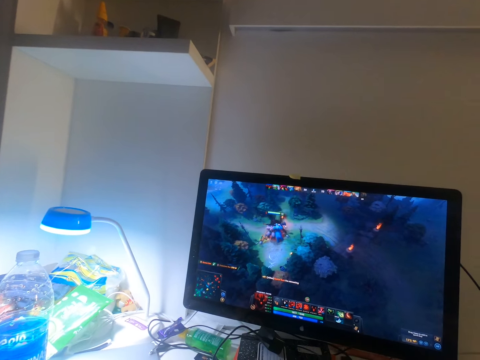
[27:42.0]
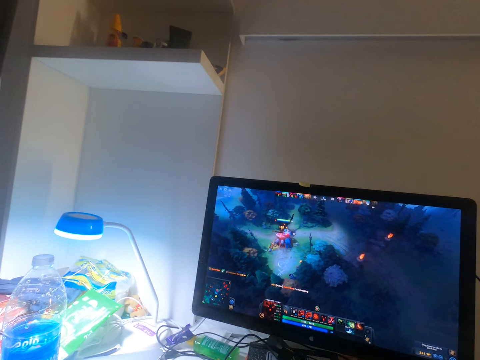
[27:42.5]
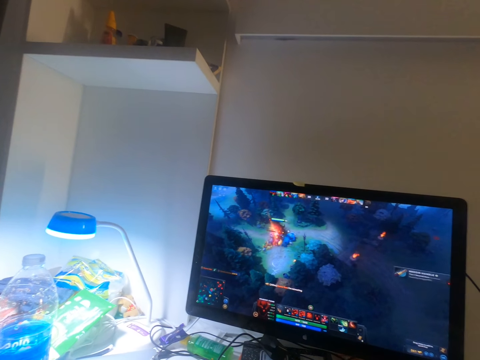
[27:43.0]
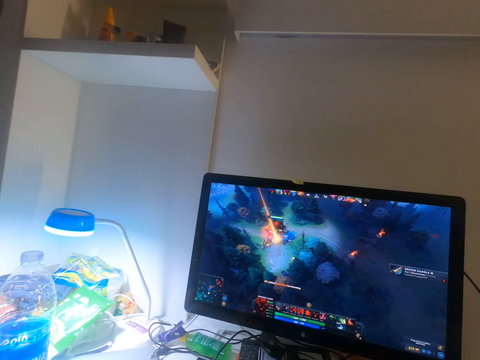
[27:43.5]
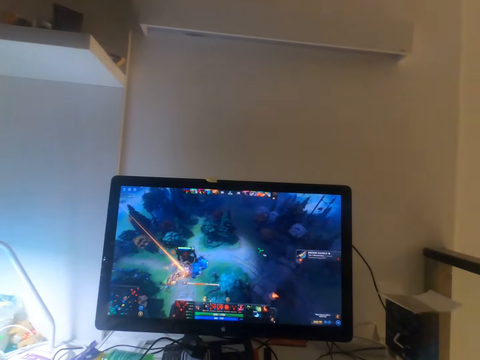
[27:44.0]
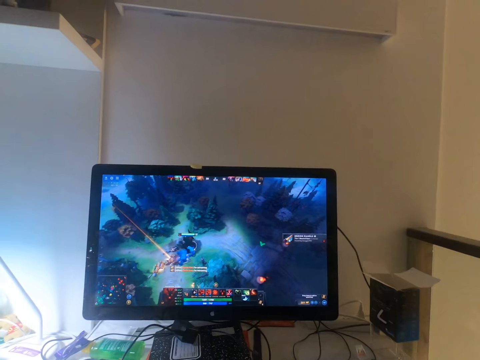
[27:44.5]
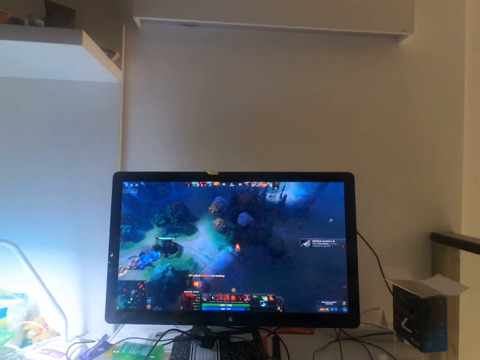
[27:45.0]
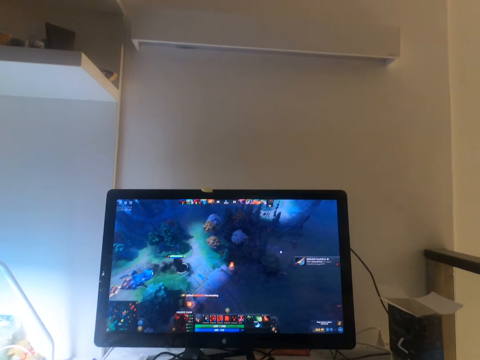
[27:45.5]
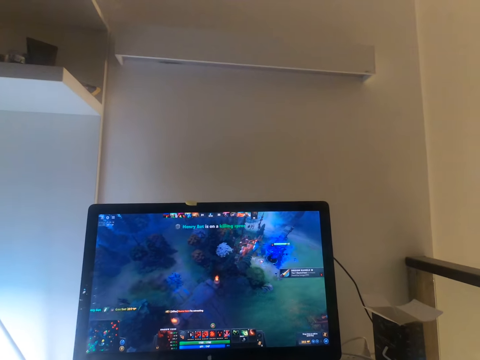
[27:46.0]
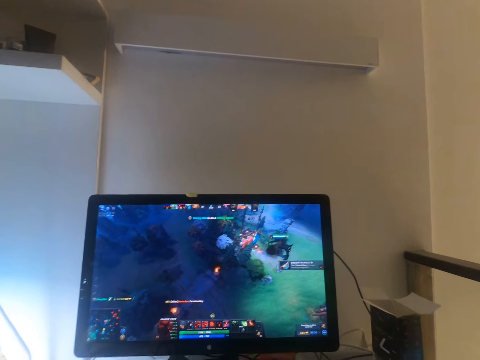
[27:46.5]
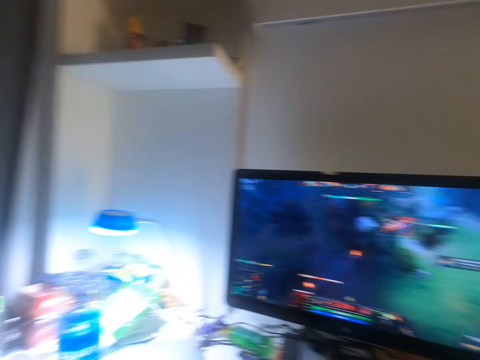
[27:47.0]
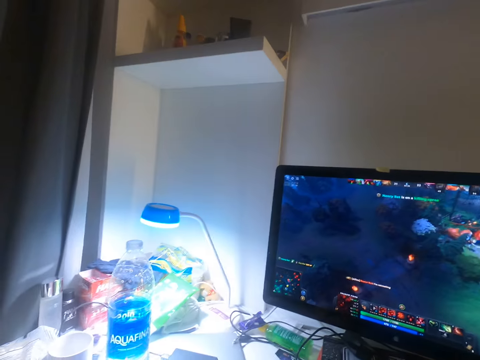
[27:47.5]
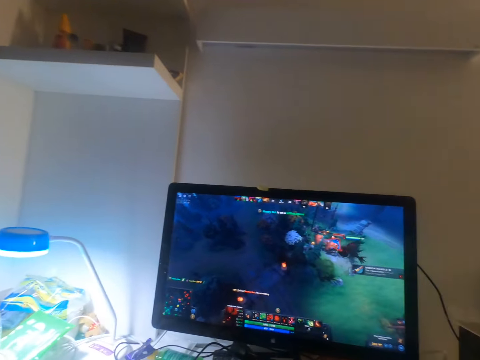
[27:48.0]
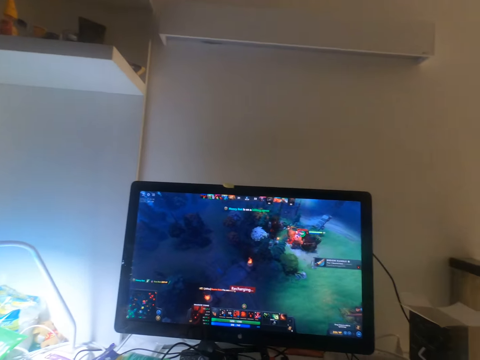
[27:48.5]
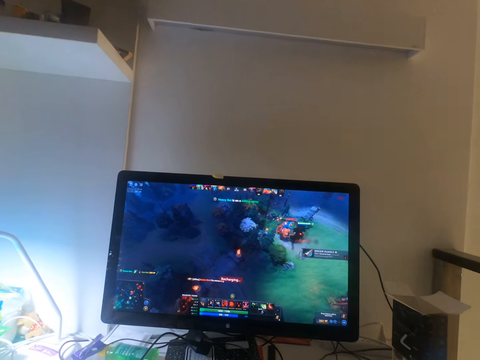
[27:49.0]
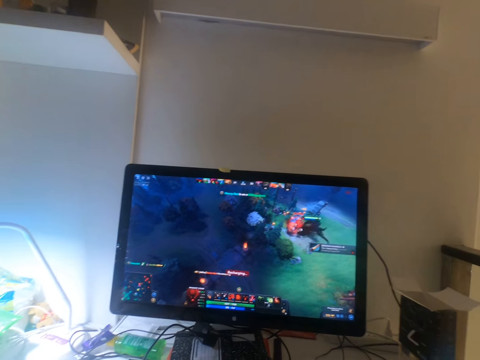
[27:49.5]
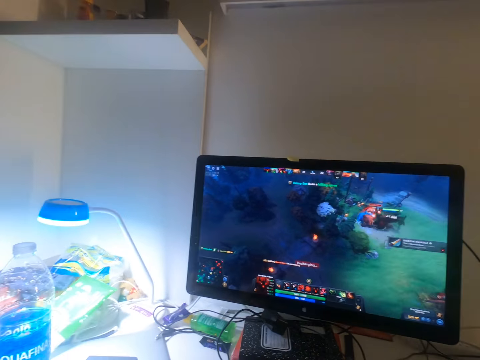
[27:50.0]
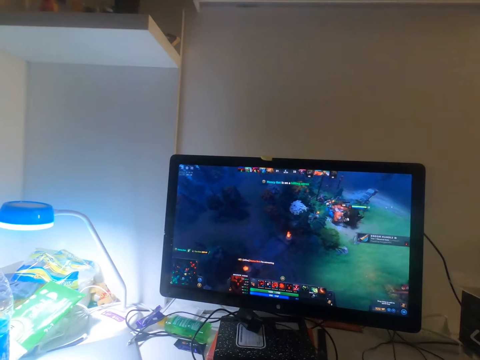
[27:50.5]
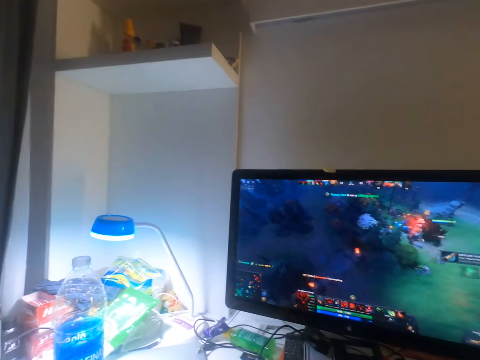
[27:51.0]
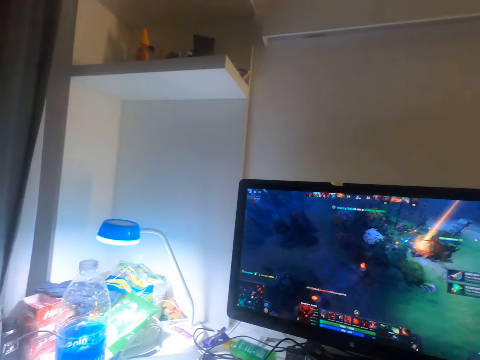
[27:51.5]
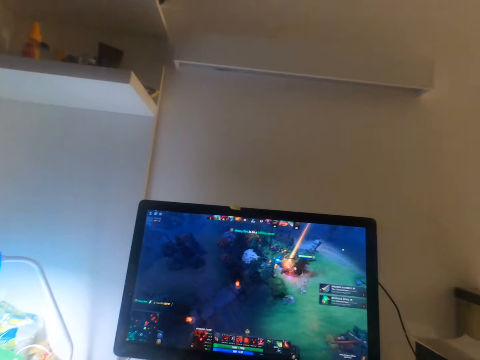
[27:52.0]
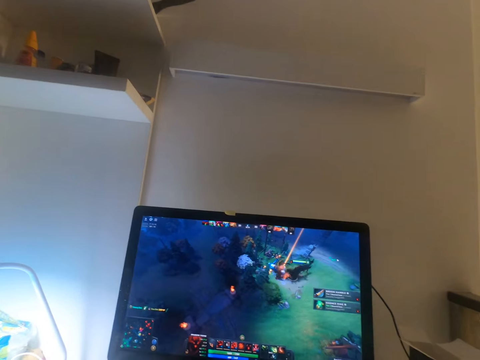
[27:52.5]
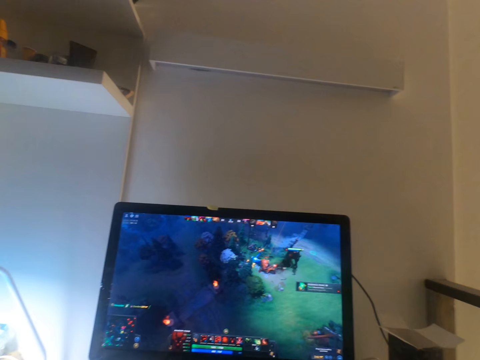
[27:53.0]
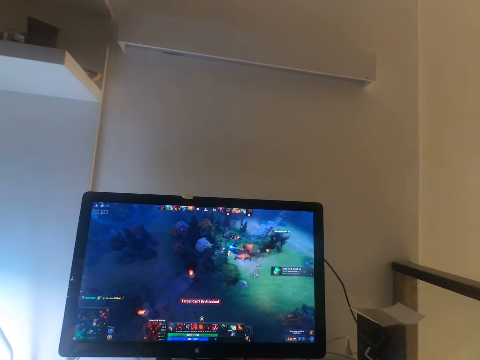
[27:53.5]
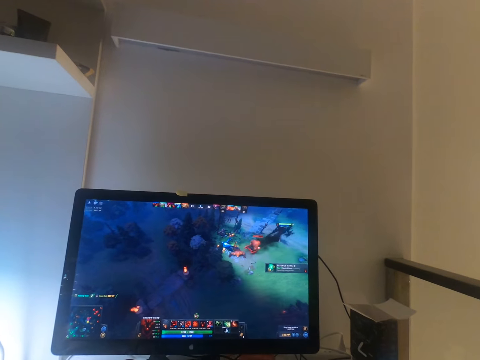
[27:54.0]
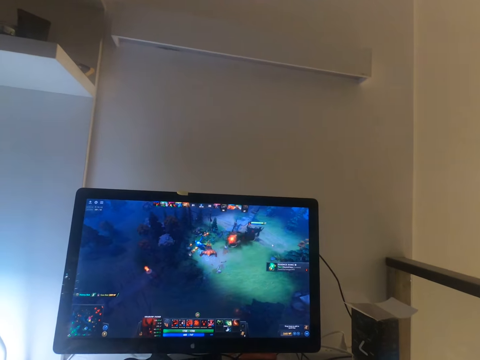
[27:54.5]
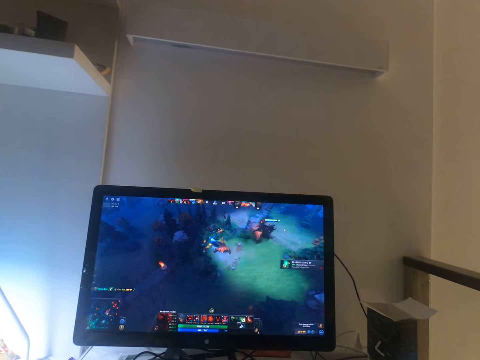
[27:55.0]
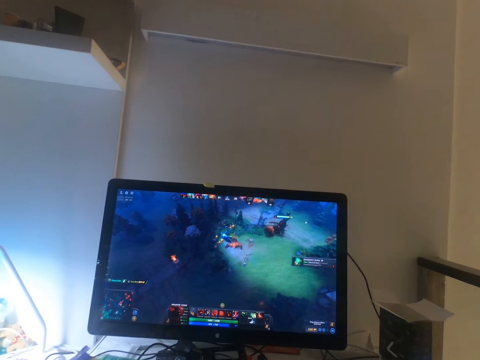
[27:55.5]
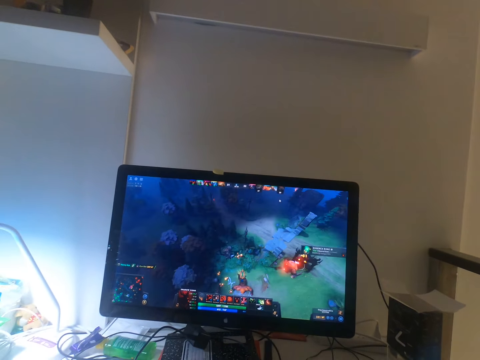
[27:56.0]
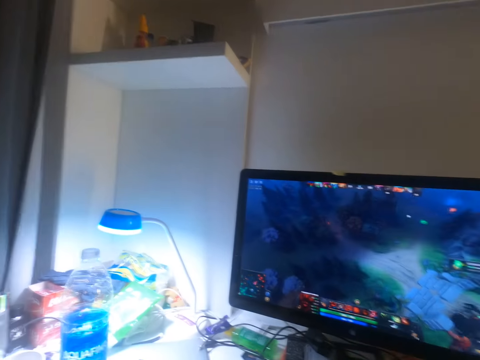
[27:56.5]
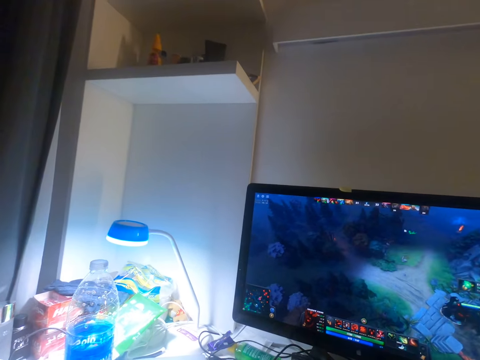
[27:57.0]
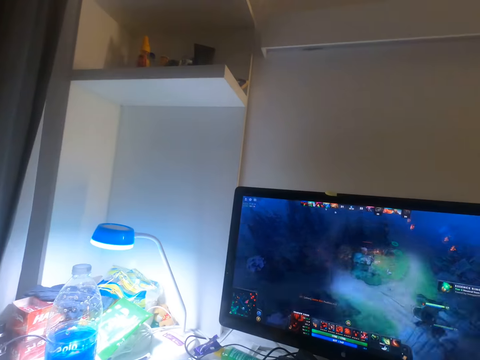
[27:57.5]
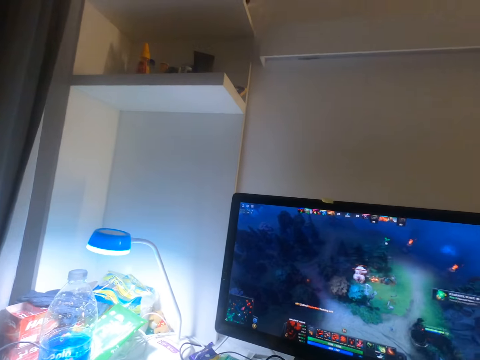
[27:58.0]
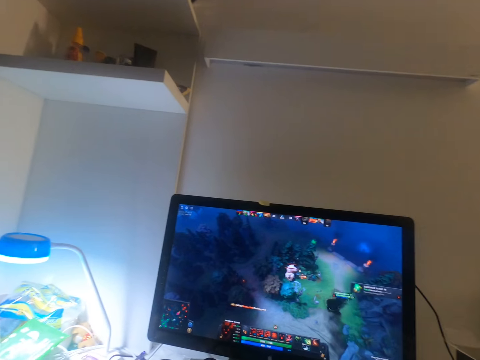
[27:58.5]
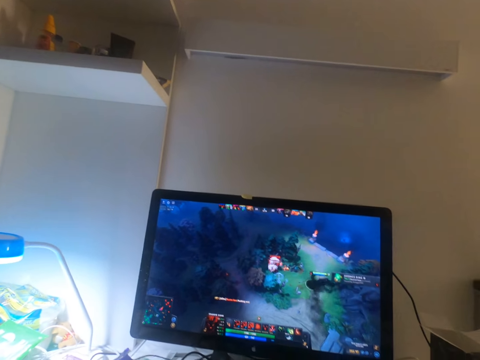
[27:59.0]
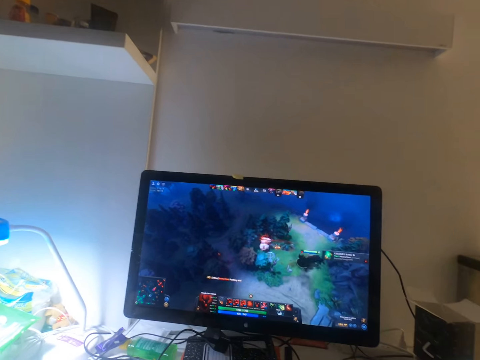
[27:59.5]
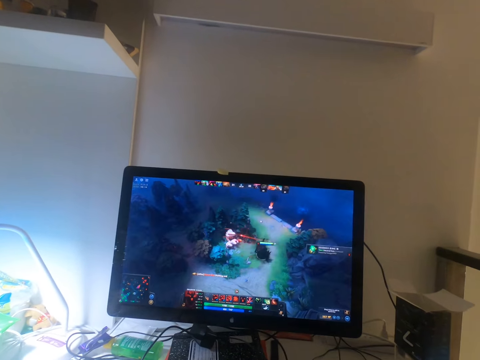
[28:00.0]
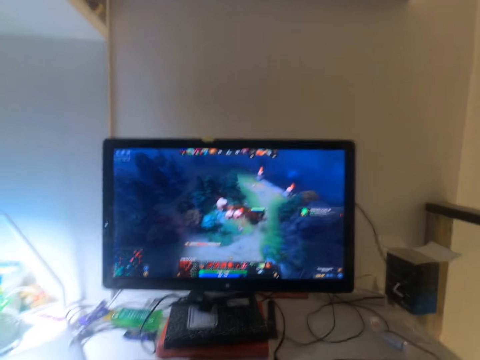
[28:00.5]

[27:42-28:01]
The camera wearer looks around. They stare at the television. They look around.

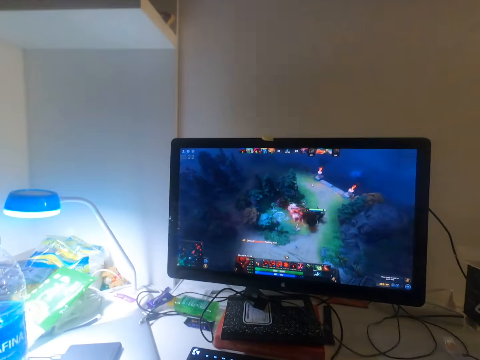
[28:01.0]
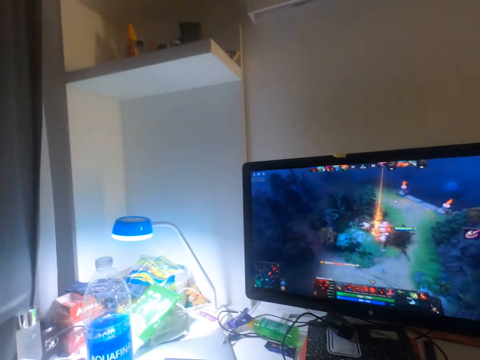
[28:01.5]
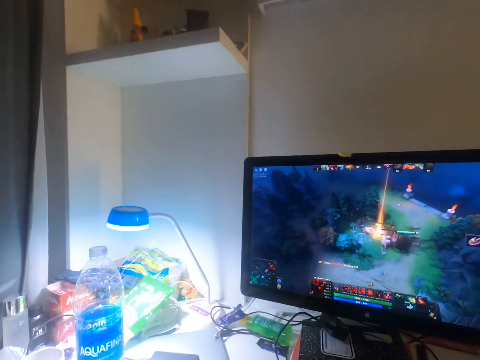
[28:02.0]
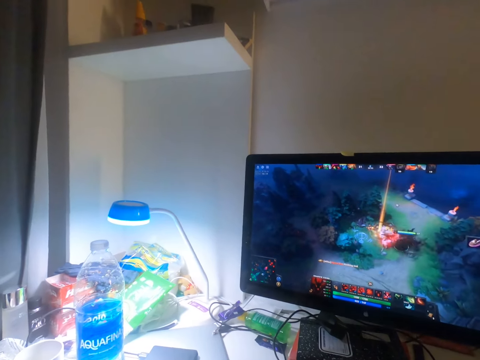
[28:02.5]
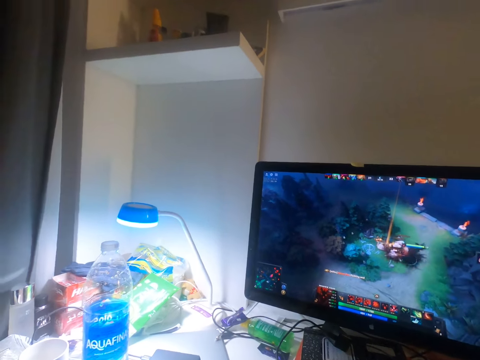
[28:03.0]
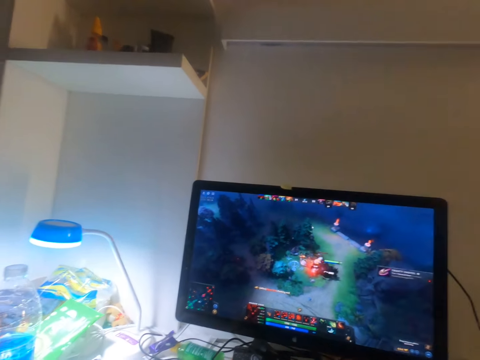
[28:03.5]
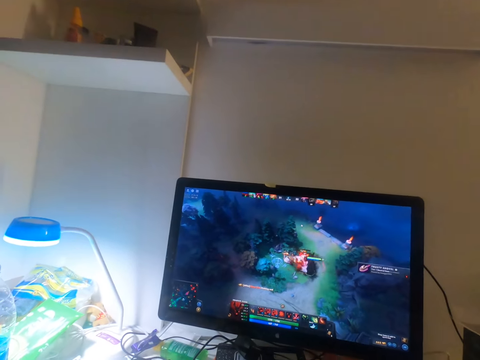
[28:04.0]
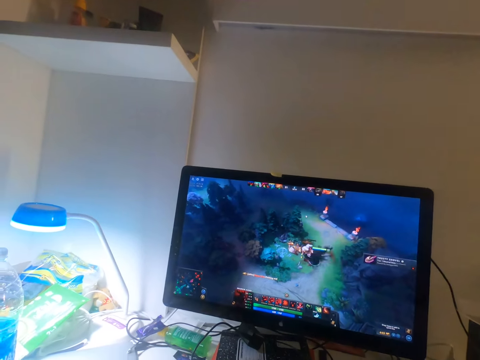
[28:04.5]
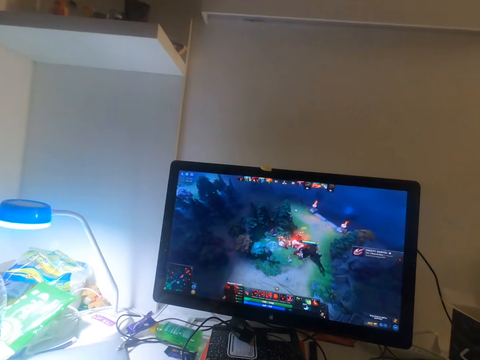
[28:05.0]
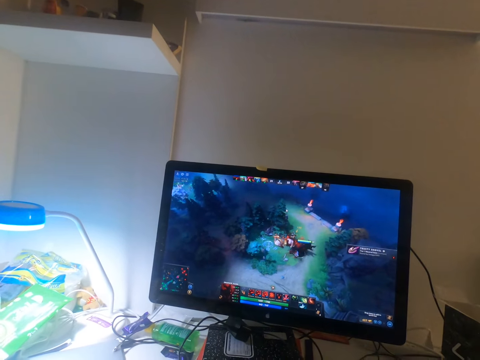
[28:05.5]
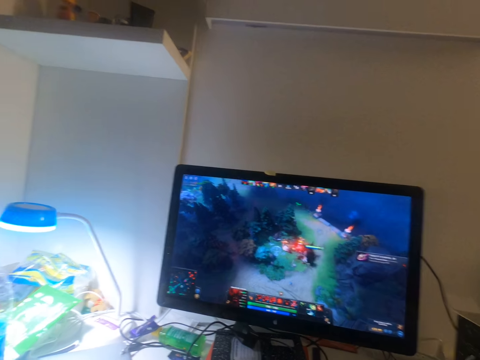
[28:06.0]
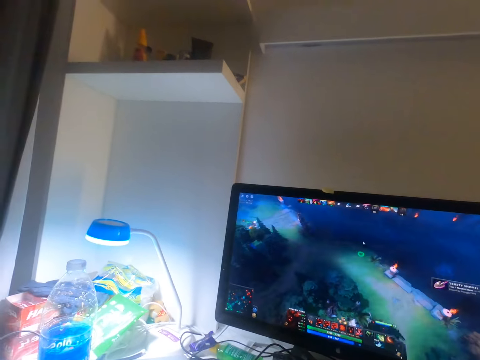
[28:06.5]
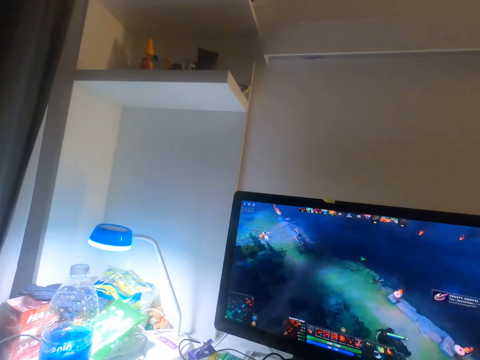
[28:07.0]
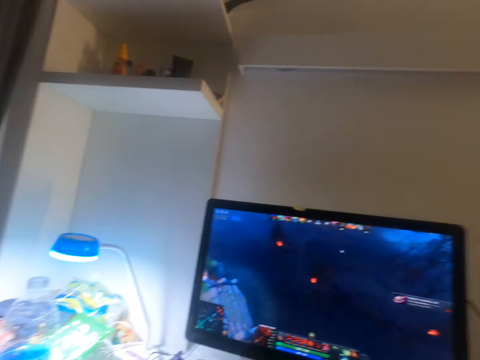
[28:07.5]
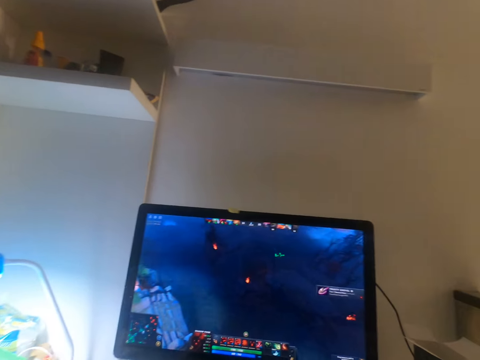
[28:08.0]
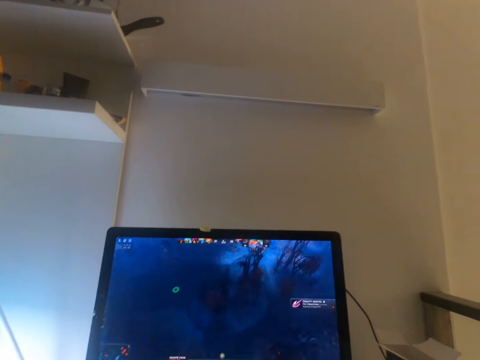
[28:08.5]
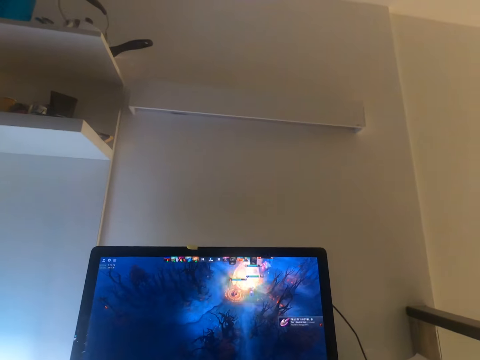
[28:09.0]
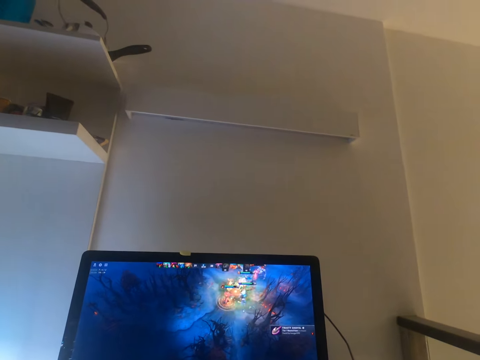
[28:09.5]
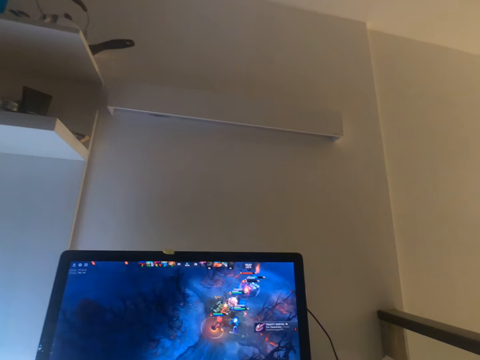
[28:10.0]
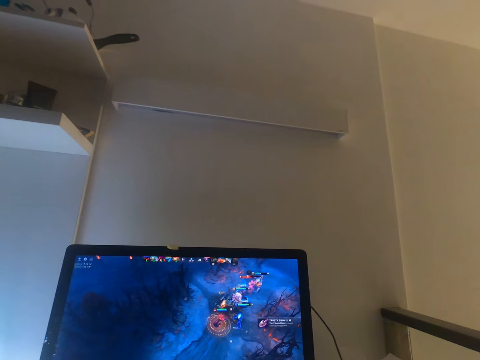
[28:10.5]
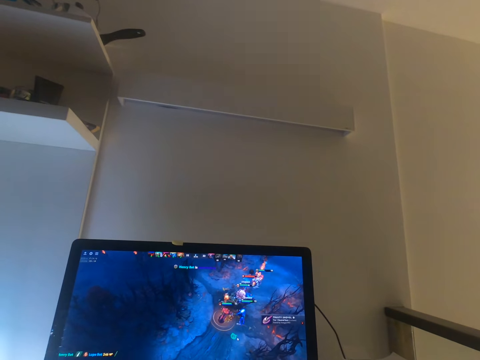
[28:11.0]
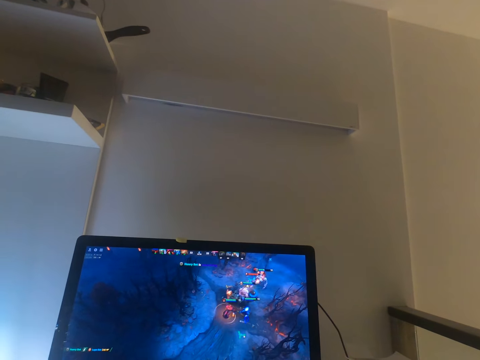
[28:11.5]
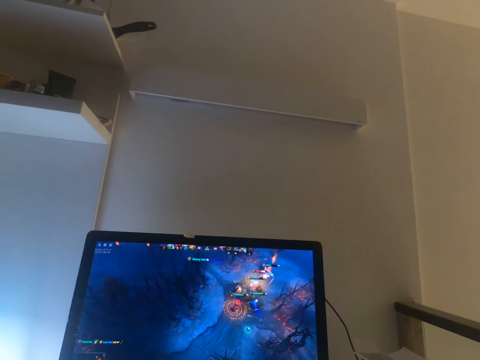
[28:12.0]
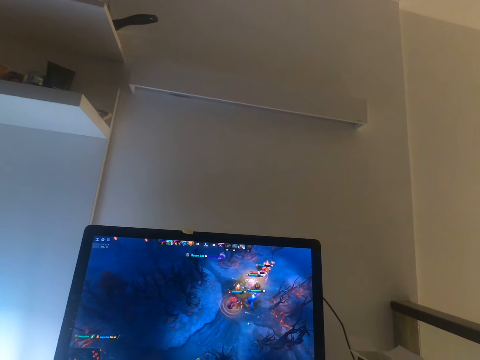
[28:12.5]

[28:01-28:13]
The camera wearer stares at the television. They look around. They stare at the television.
